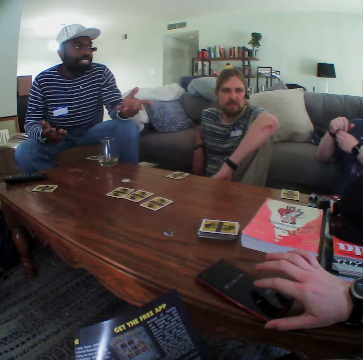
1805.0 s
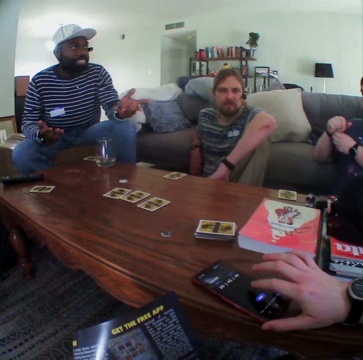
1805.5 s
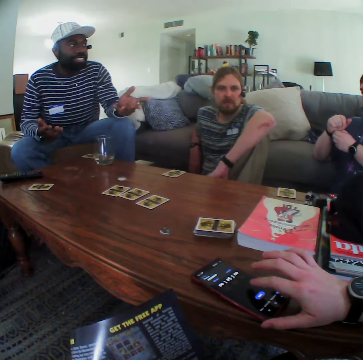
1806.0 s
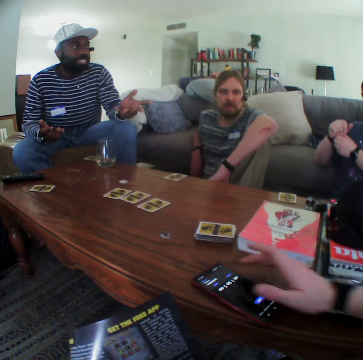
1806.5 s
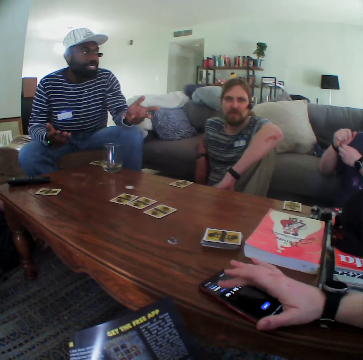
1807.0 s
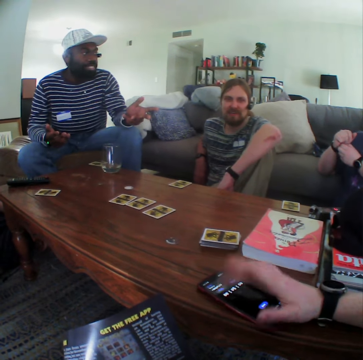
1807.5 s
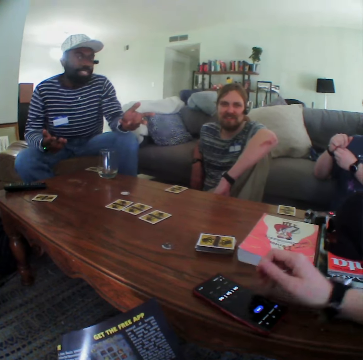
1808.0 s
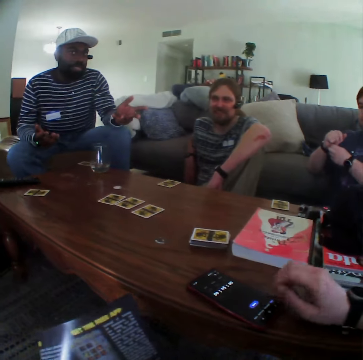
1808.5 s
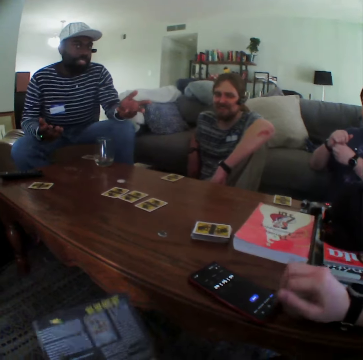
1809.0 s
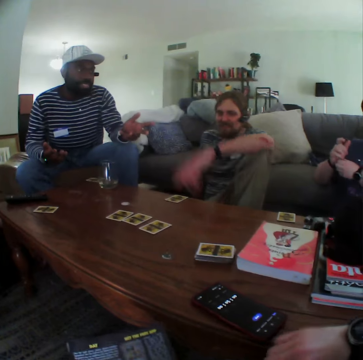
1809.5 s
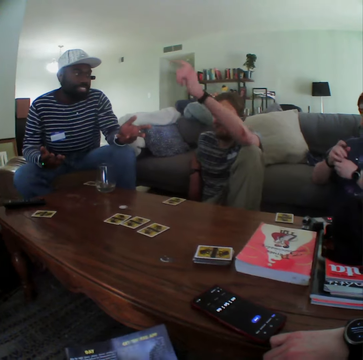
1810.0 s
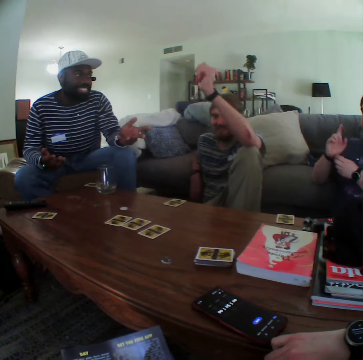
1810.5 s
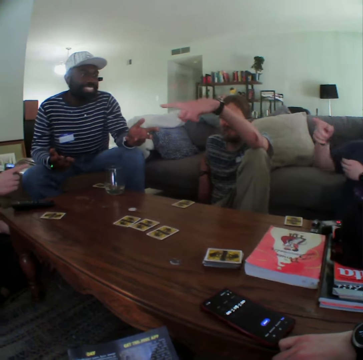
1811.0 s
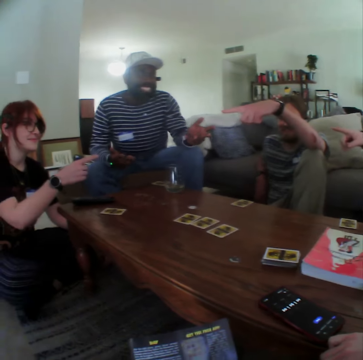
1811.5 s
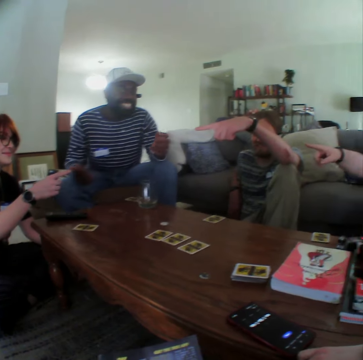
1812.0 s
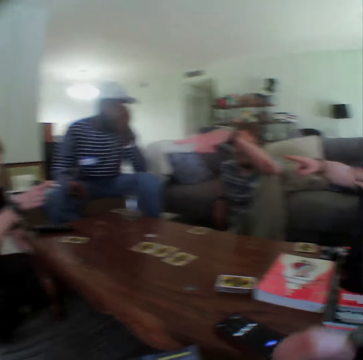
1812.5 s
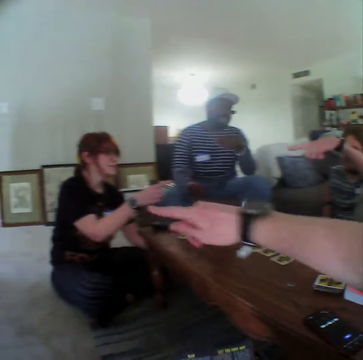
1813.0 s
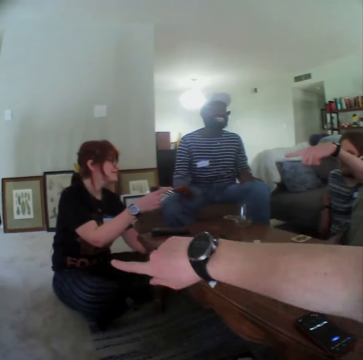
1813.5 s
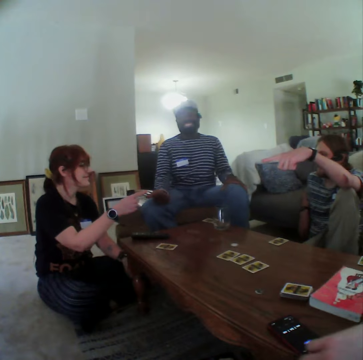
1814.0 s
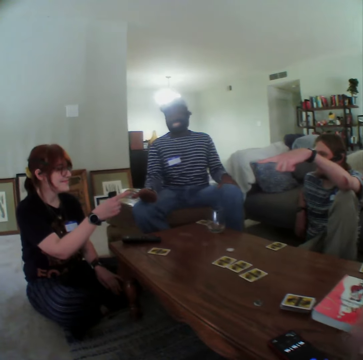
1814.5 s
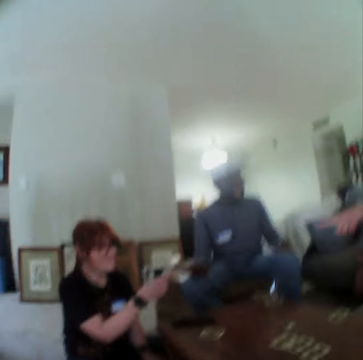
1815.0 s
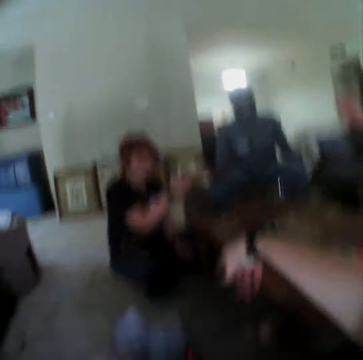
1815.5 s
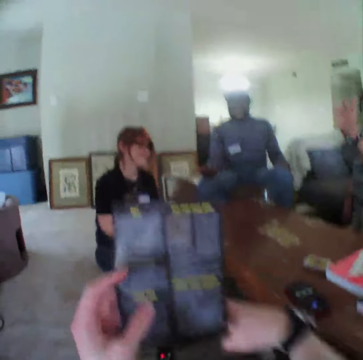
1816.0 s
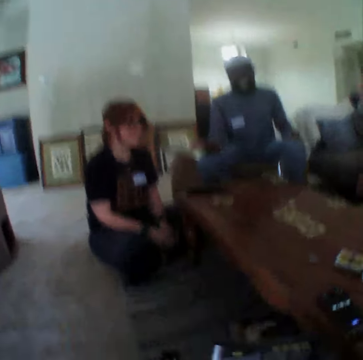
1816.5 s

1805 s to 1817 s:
The camera wearer dials the phone. A man lifts his hand. Another man gestures with his hand and points at a woman. The woman points at the other man. Another man touches his face. The camera wearer points on the other side.

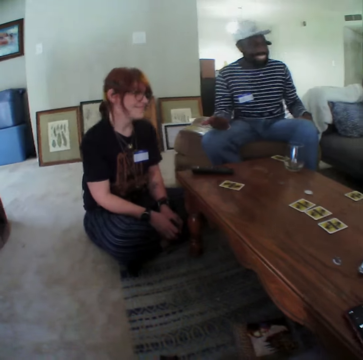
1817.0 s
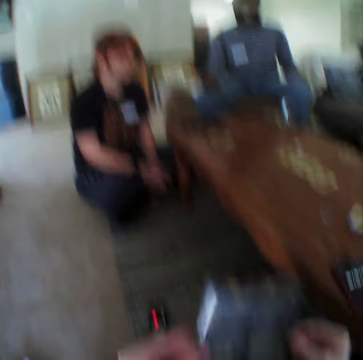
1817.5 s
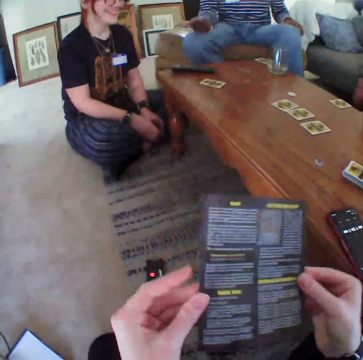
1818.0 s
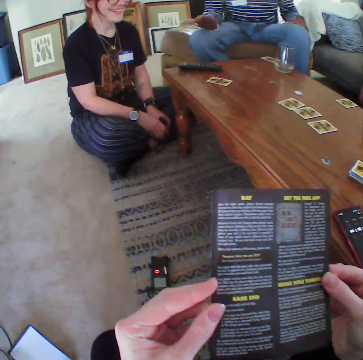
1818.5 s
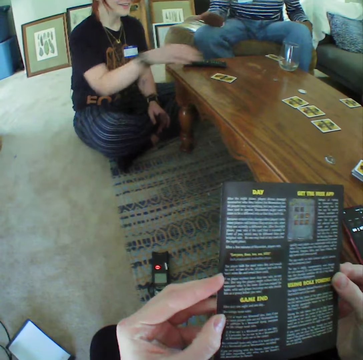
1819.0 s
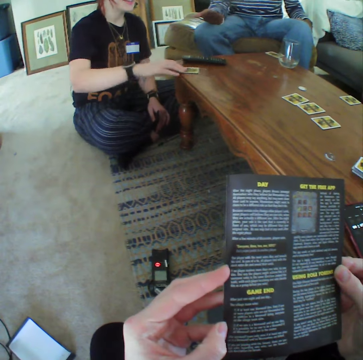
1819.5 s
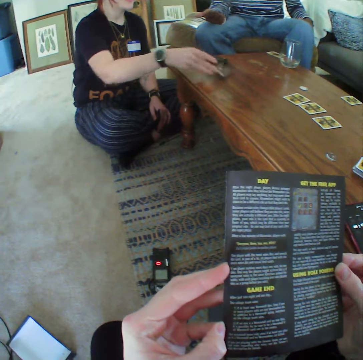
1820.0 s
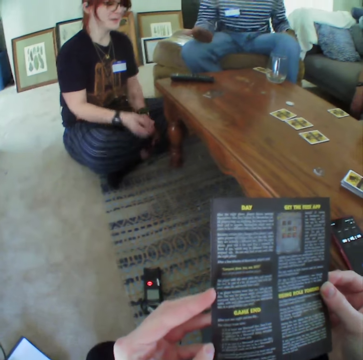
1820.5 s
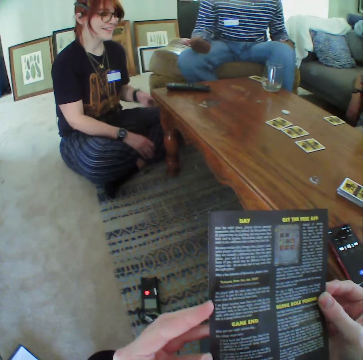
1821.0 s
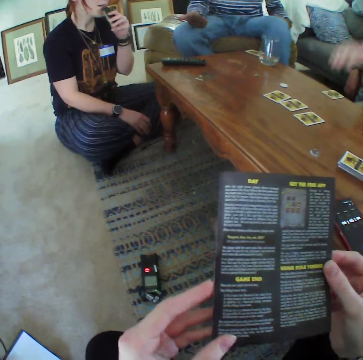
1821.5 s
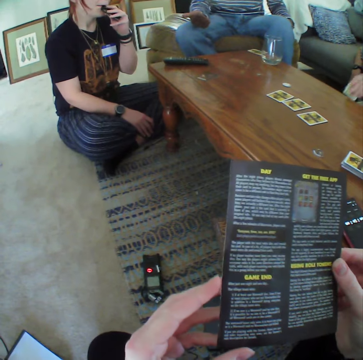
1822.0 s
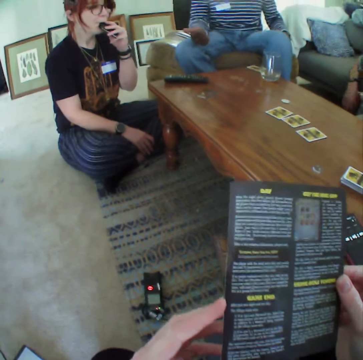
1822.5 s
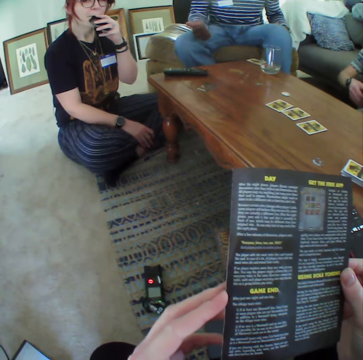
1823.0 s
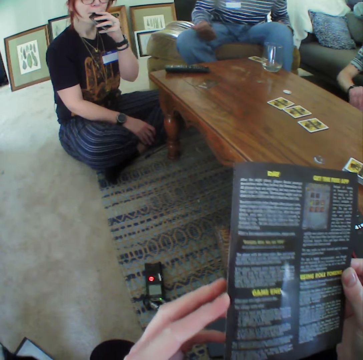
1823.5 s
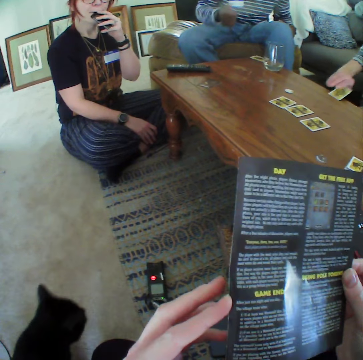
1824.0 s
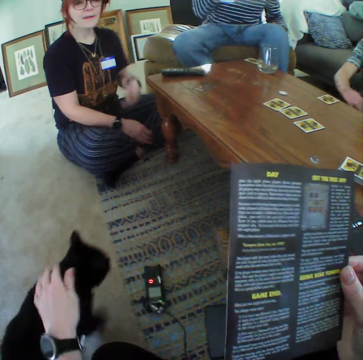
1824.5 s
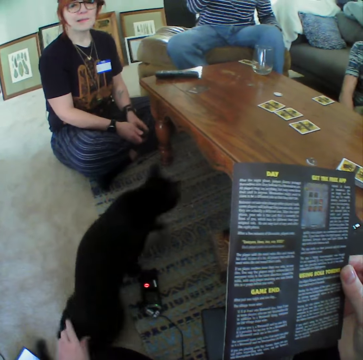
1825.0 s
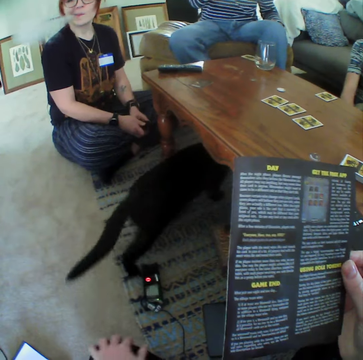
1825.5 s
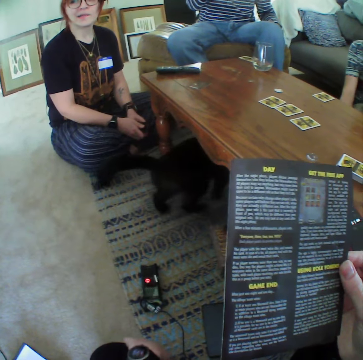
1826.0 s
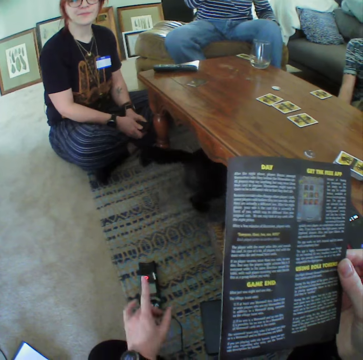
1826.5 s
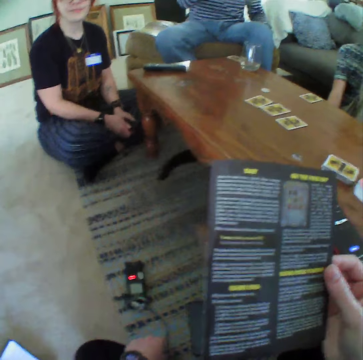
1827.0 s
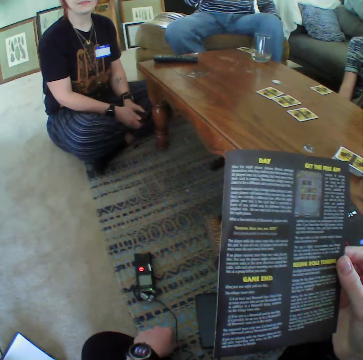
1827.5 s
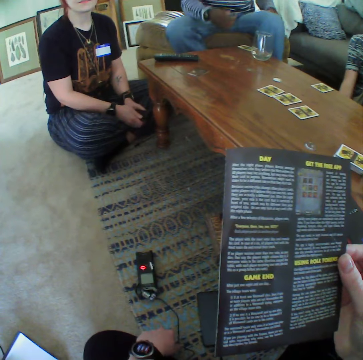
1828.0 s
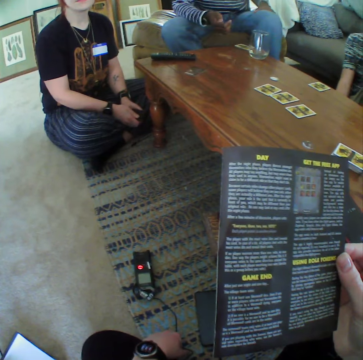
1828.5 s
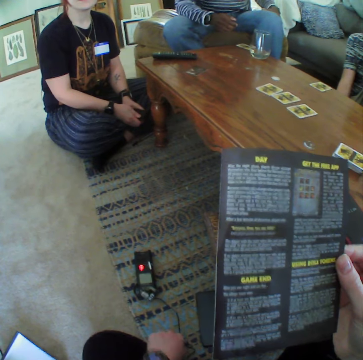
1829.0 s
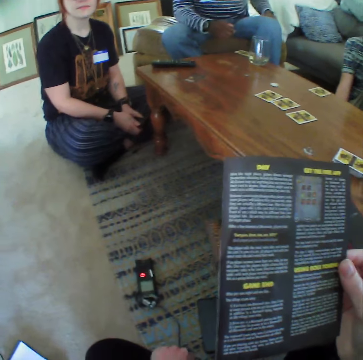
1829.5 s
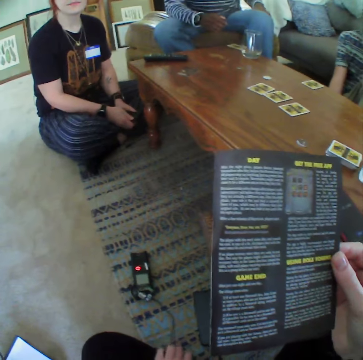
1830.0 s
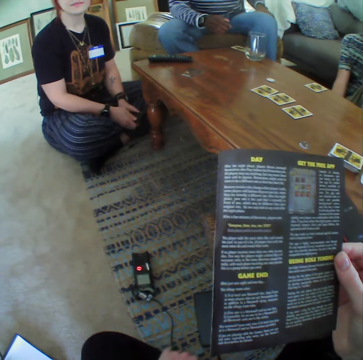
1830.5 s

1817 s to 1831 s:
The camera wearer reads the booklet. A woman picks a card from the table and puts down the card on the table. She lifts her hand. The woman puts the vape pen in the mouth. She puts down her hand. The camera wearer touches the cat. He gestures with his hand.

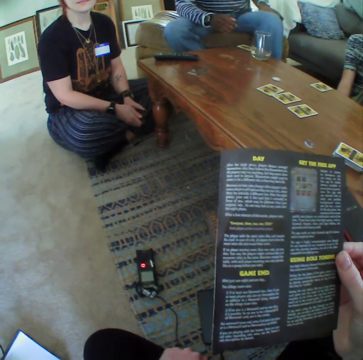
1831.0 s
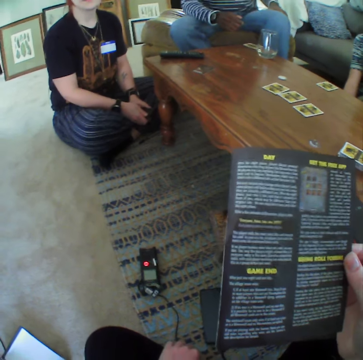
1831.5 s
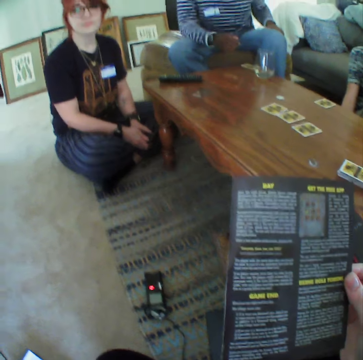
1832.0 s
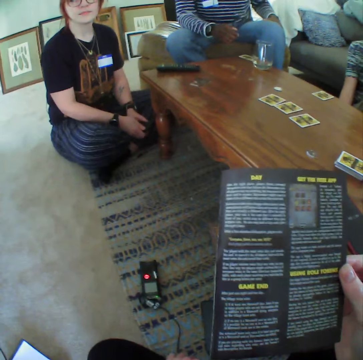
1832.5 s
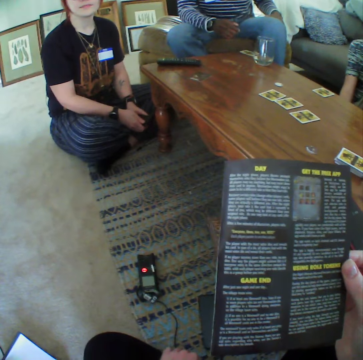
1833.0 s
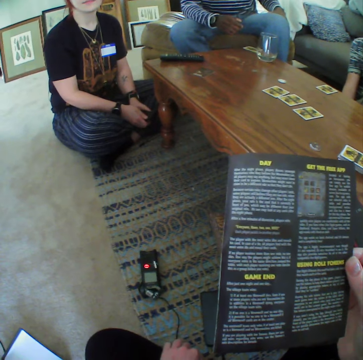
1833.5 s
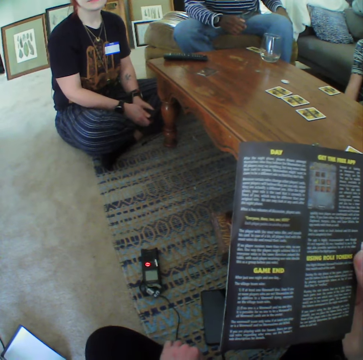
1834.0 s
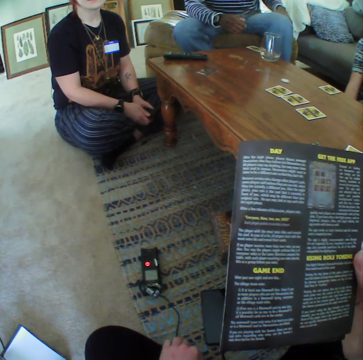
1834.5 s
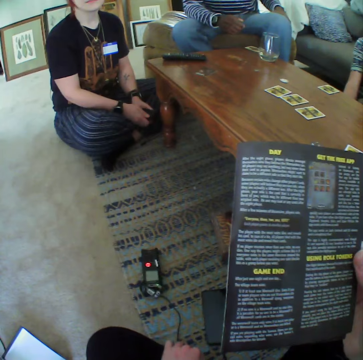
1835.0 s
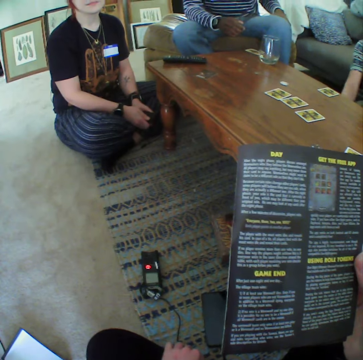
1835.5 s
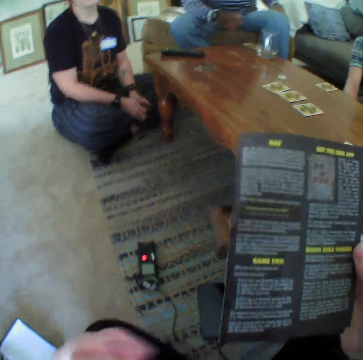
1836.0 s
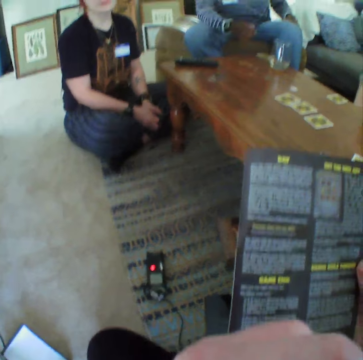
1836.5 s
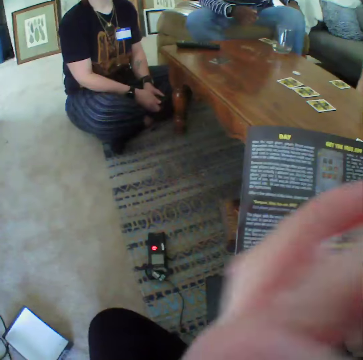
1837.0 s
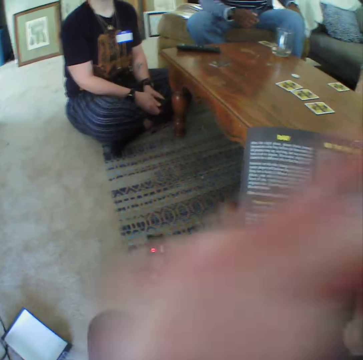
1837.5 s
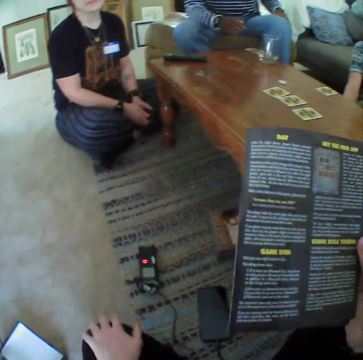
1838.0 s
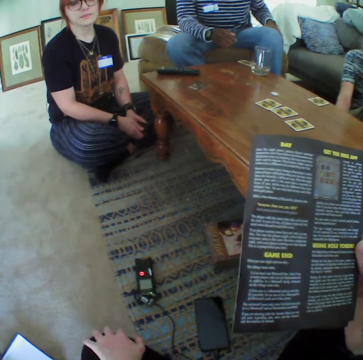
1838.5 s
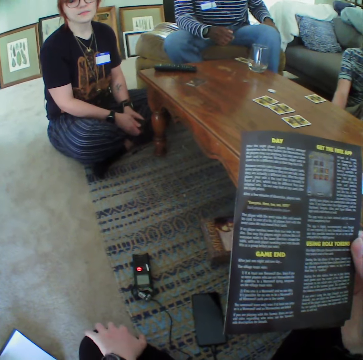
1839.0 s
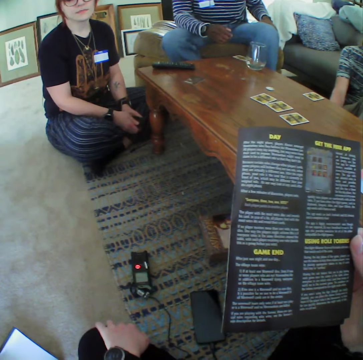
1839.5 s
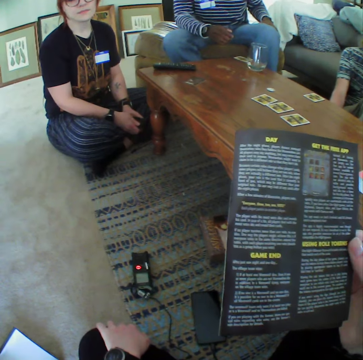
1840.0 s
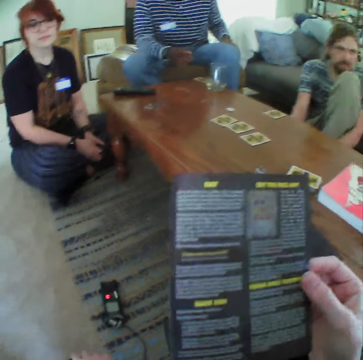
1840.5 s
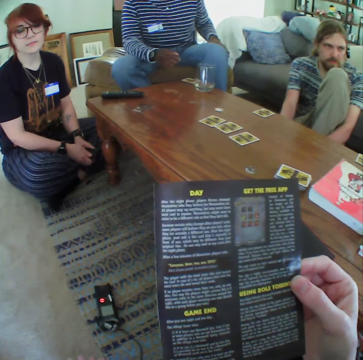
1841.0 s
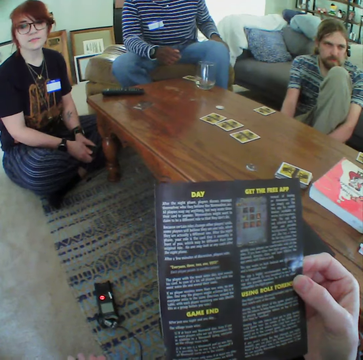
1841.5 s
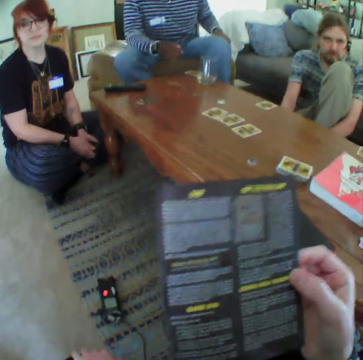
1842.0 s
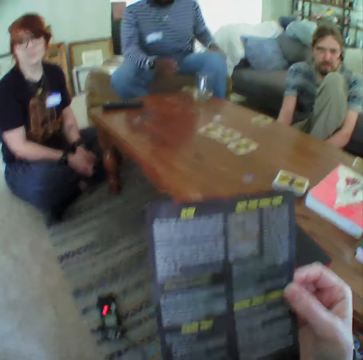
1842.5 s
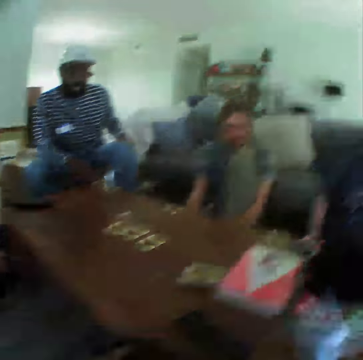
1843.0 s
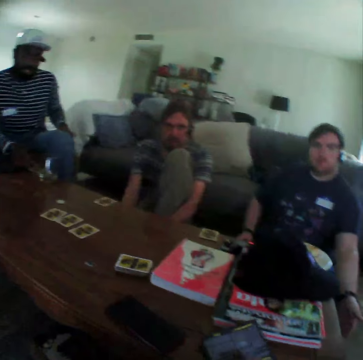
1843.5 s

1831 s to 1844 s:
The camera wearer puts his hand up. He puts down his hand.
